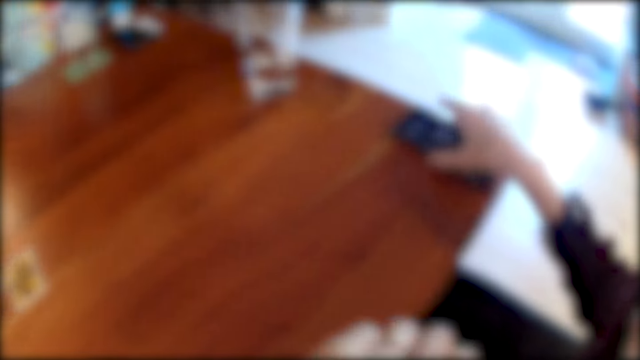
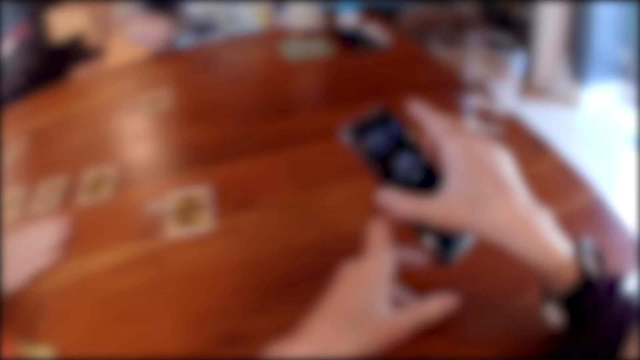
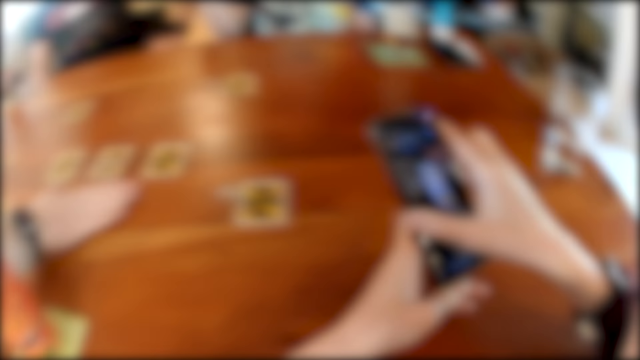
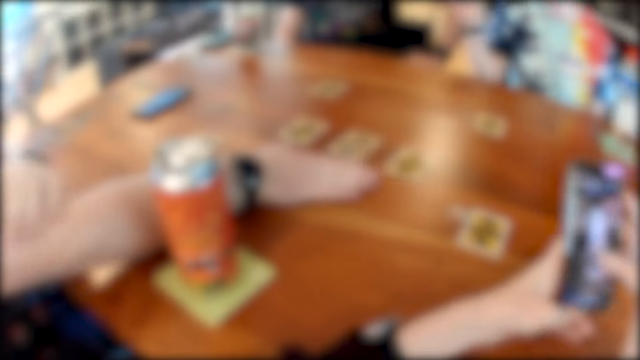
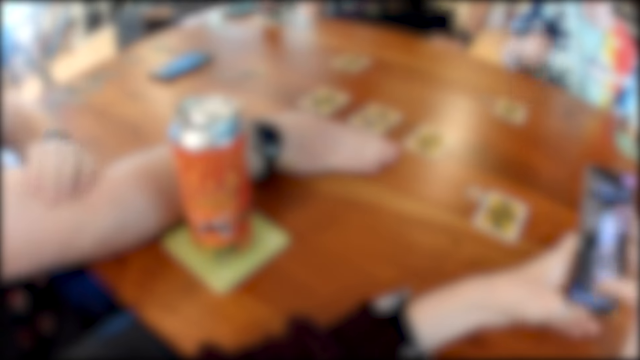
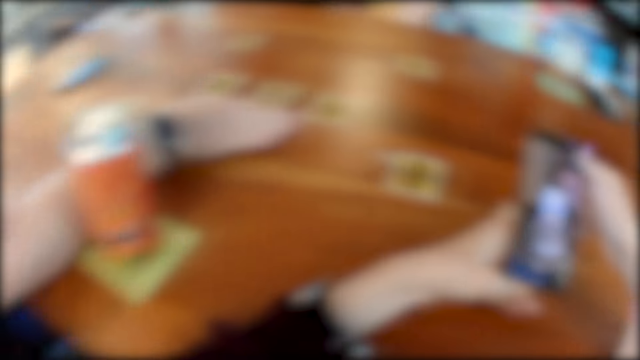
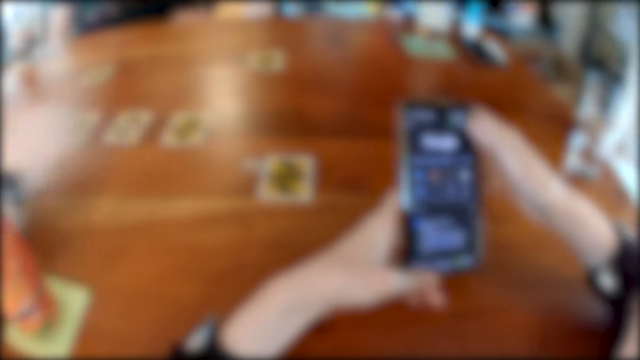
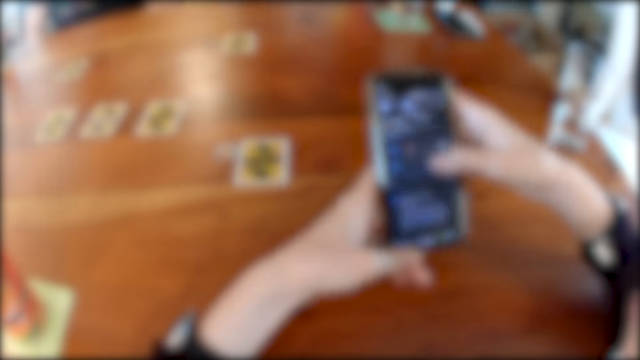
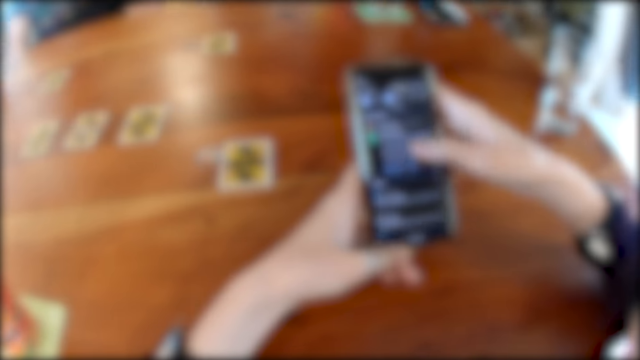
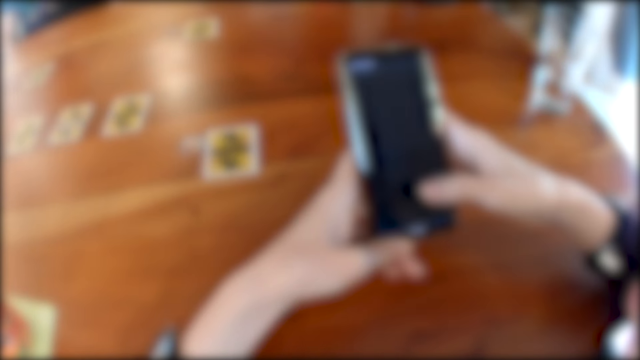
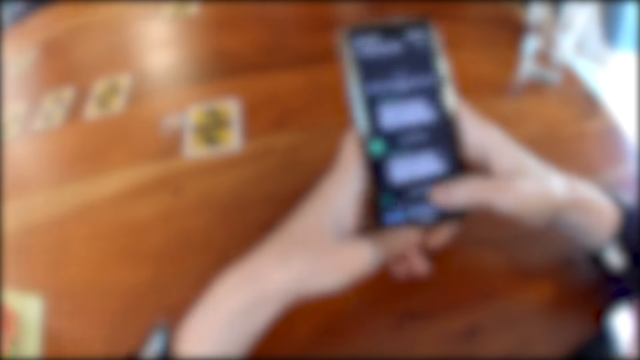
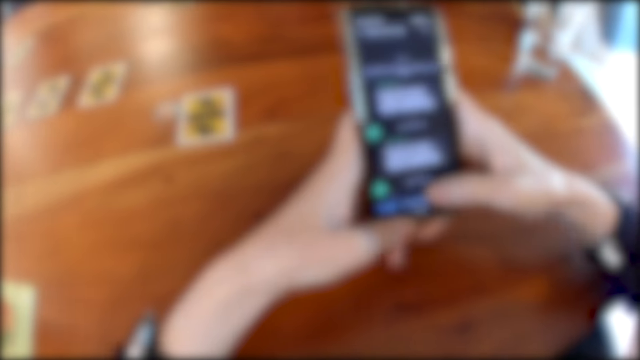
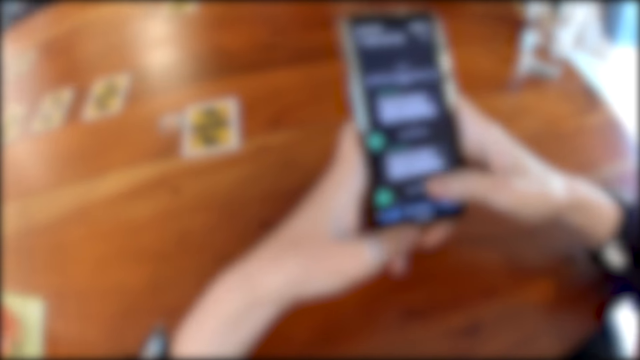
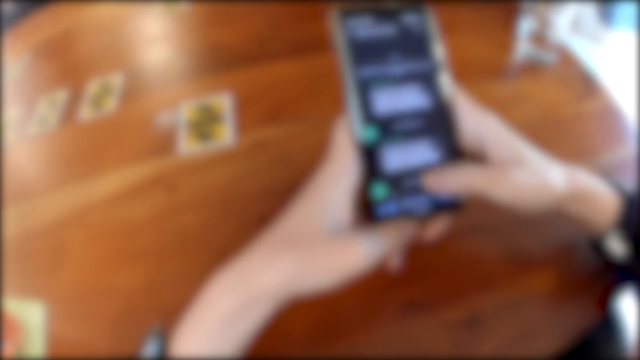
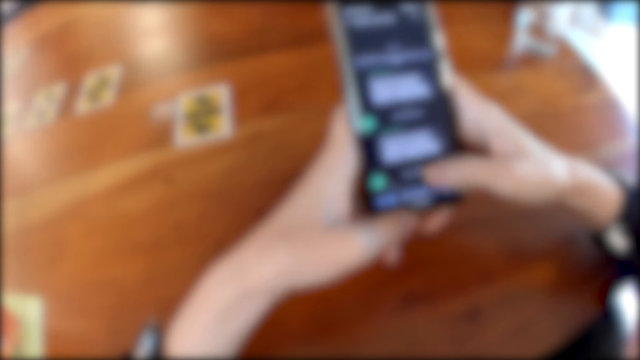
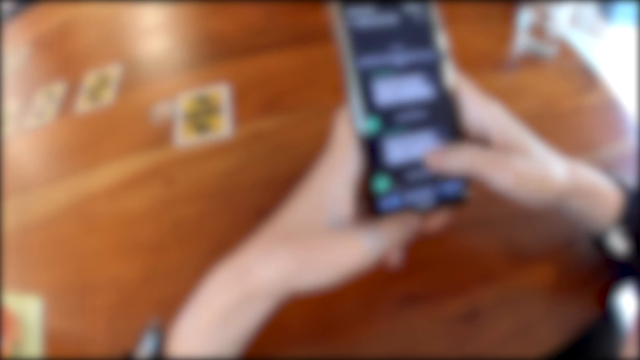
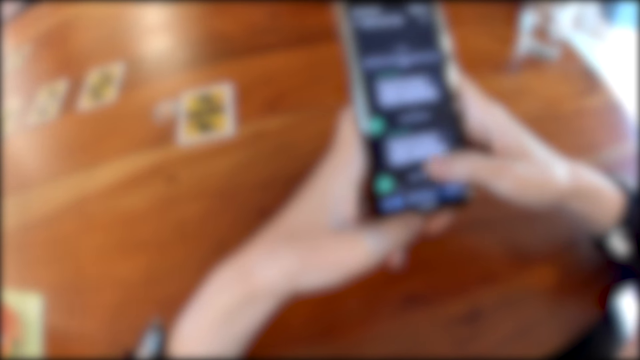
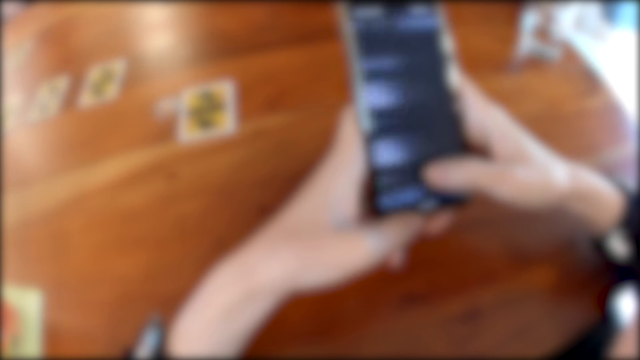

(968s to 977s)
The camera wearer picks up a phone from the table with her right hand. She holds the phone with her two hands. She operates the phone with her right hand.

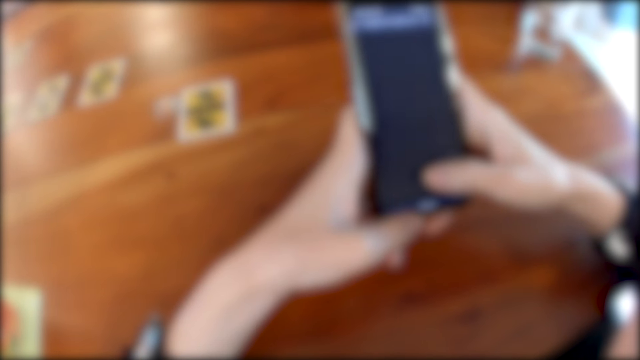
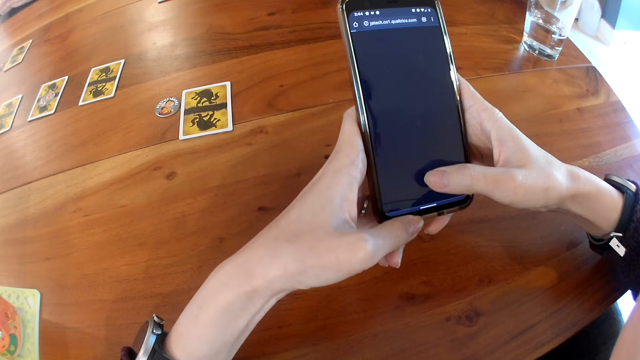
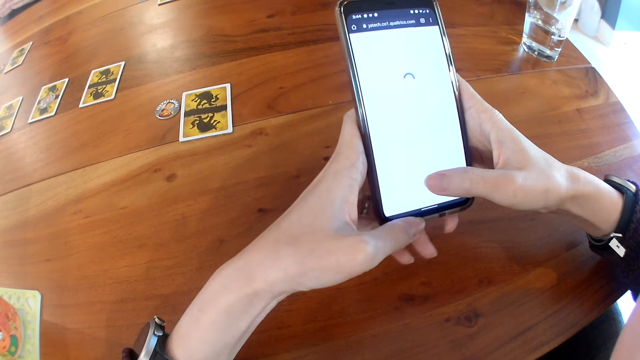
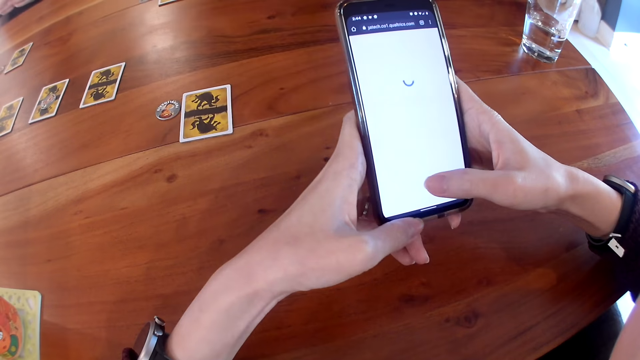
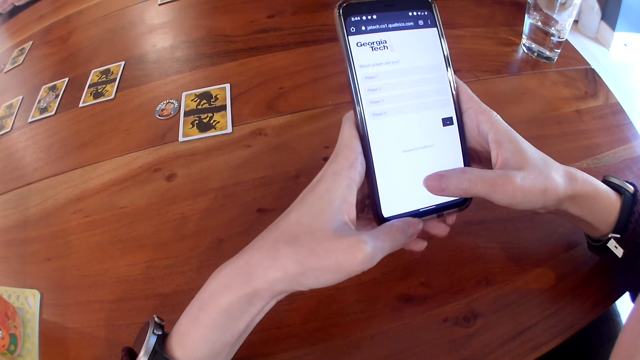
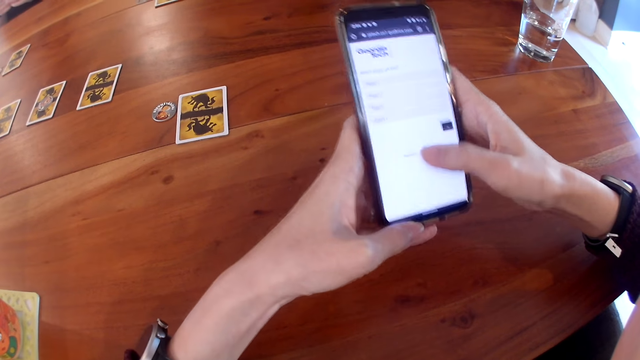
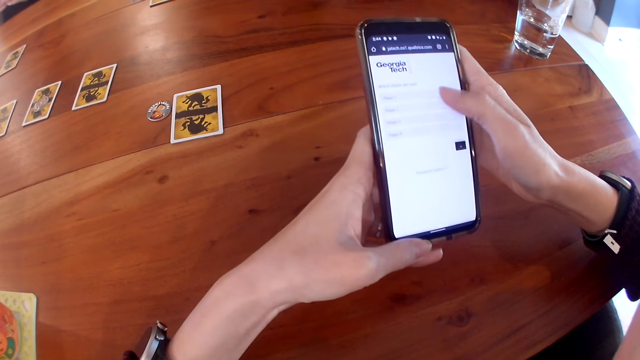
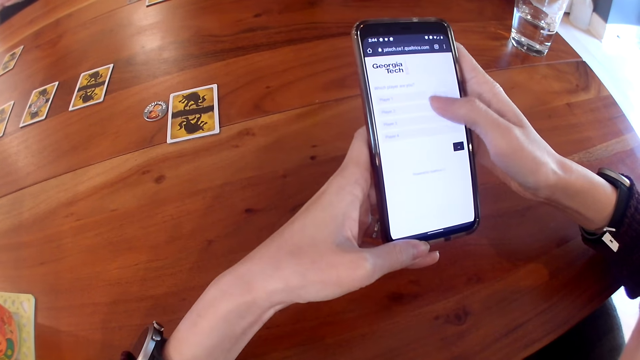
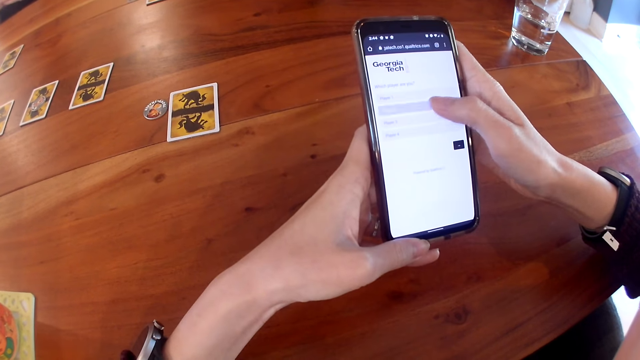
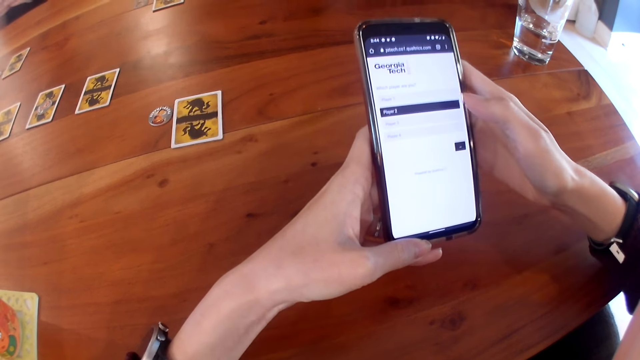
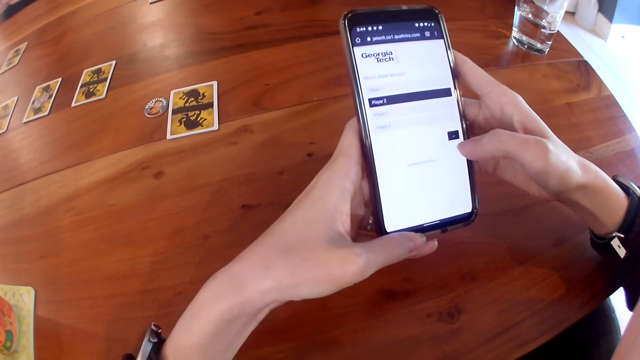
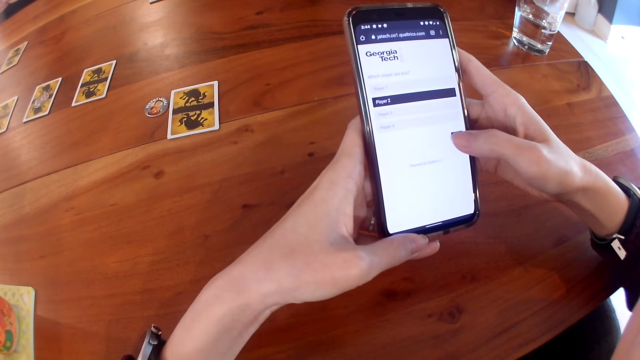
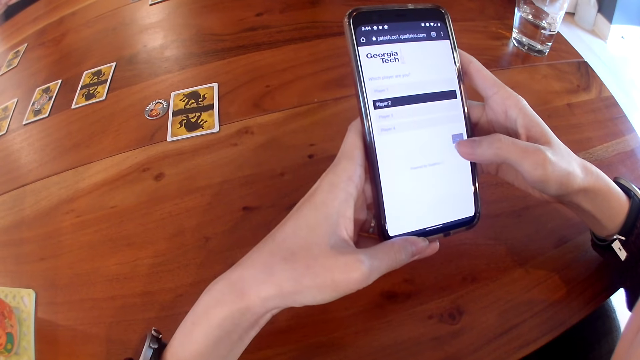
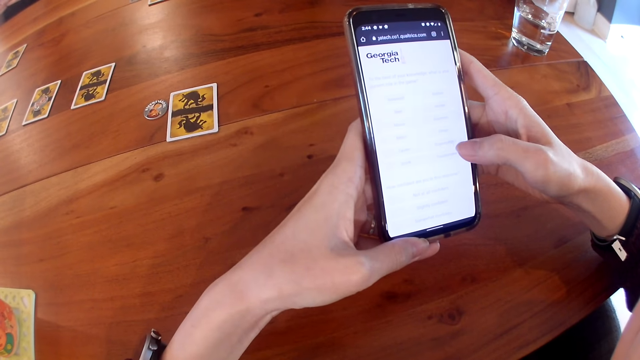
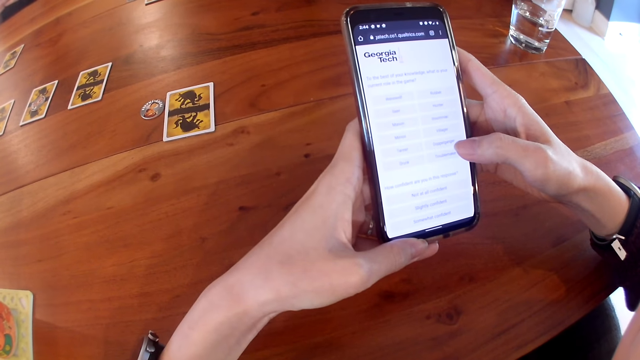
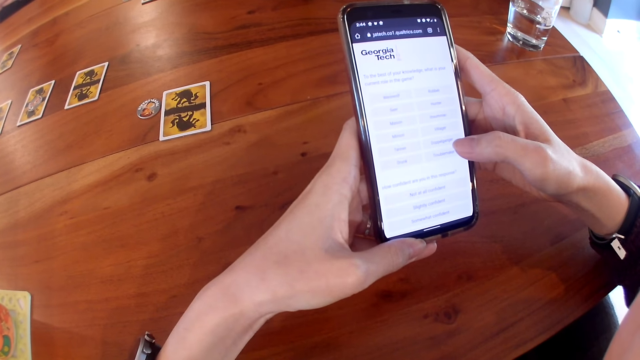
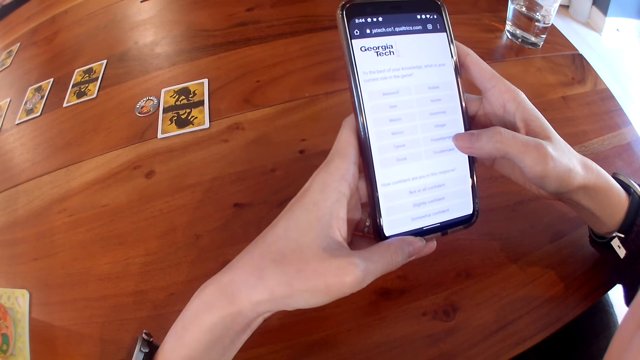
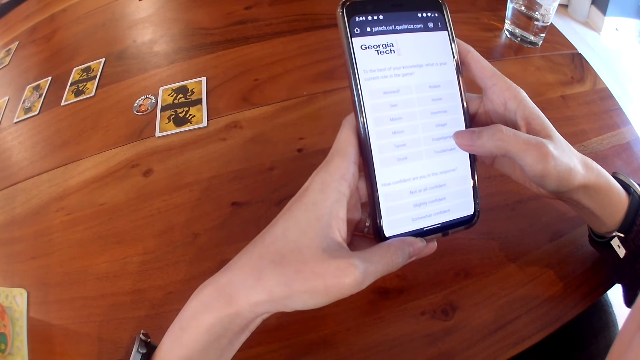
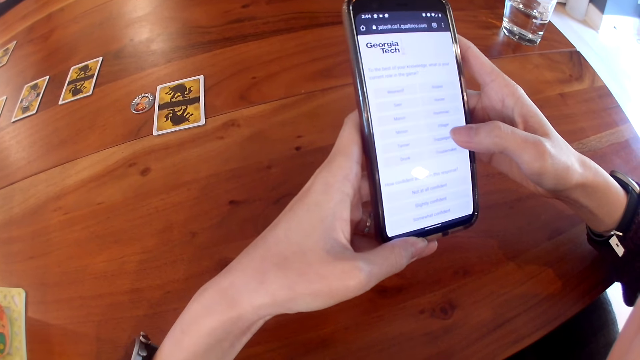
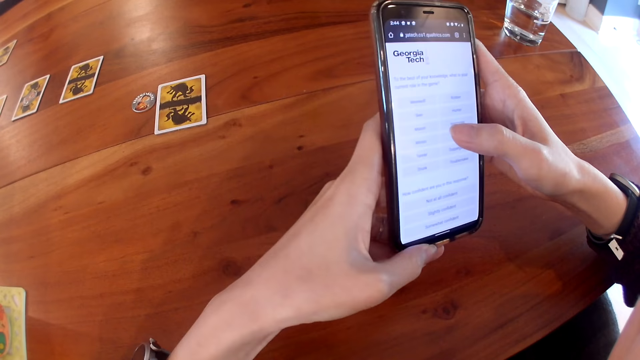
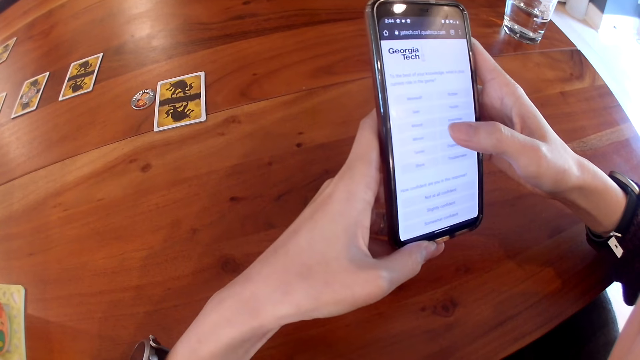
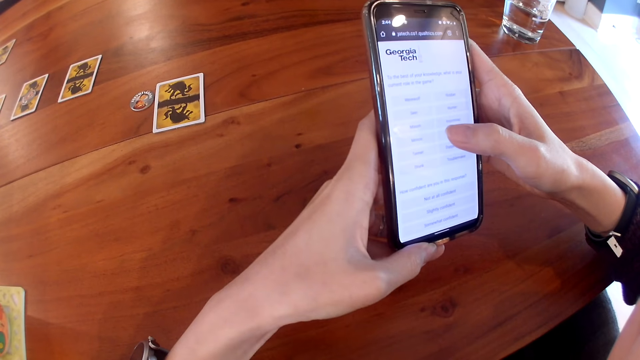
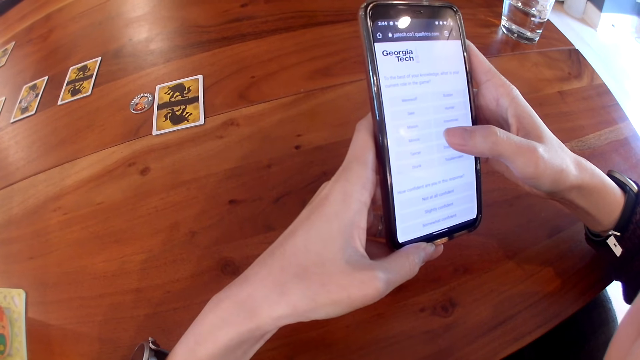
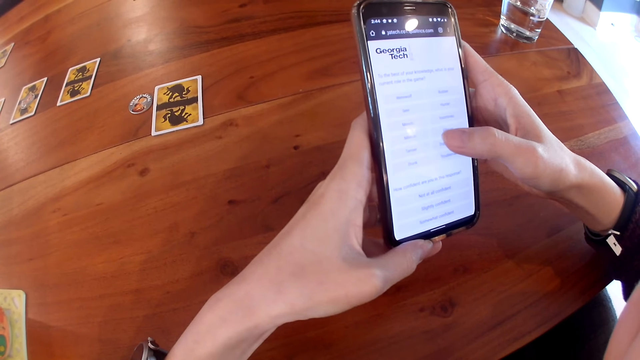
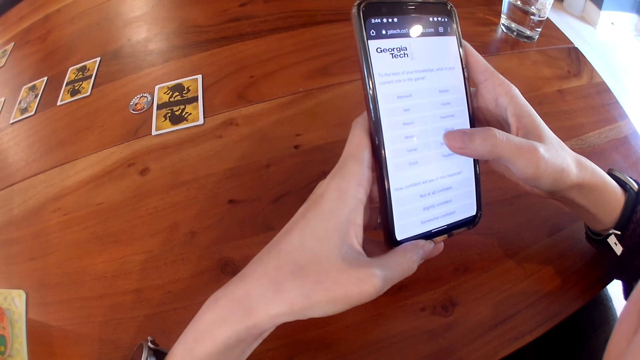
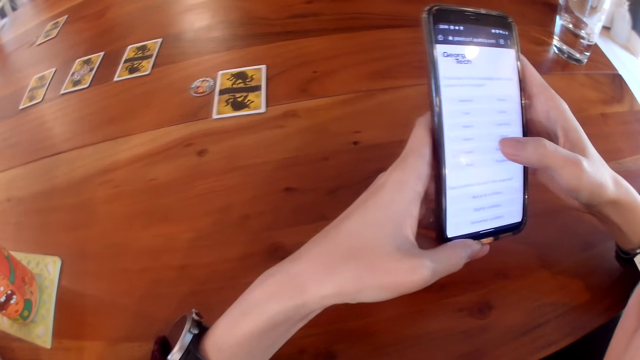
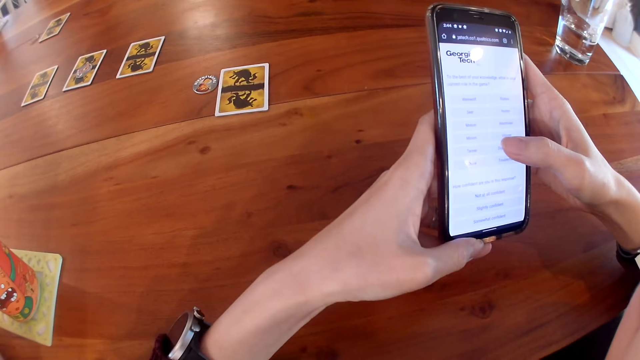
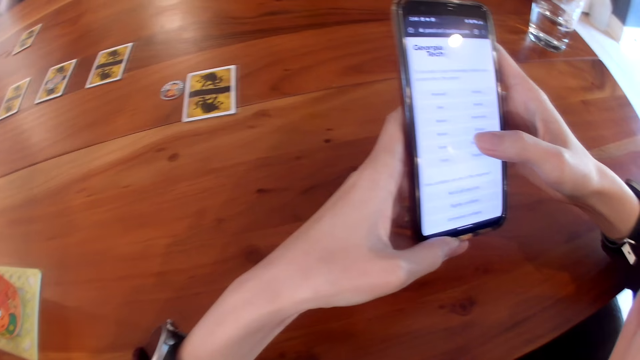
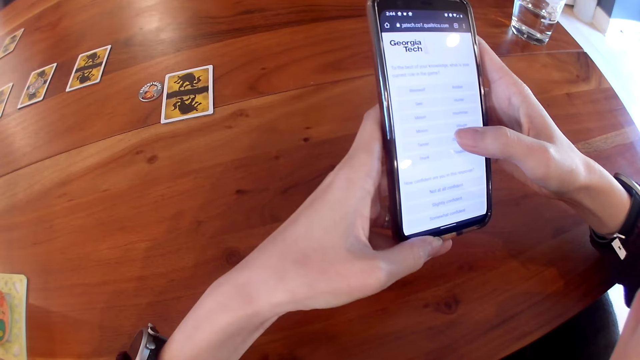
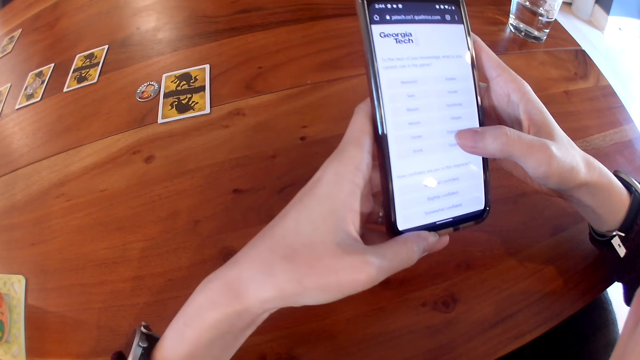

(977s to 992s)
The man interacts with people on the table.
